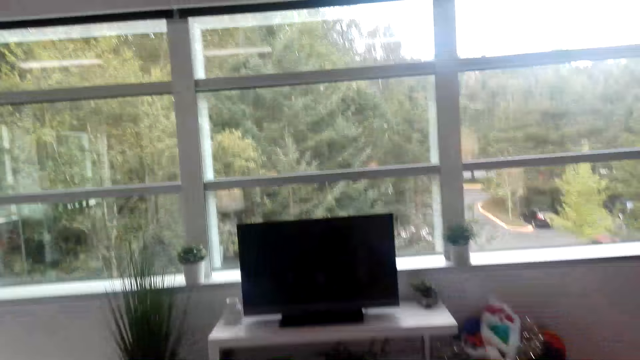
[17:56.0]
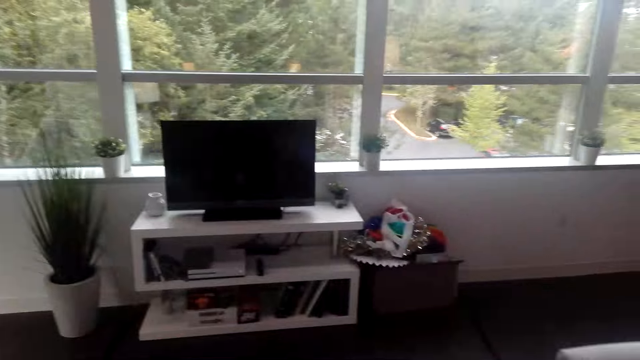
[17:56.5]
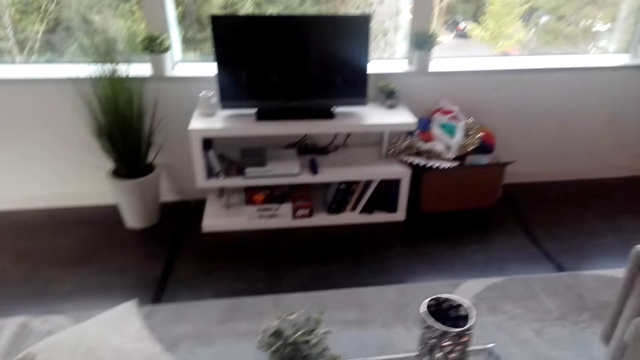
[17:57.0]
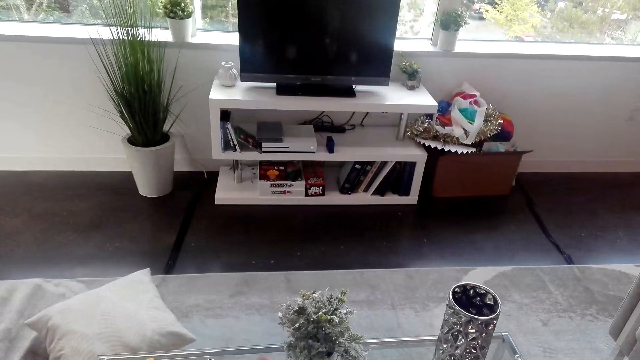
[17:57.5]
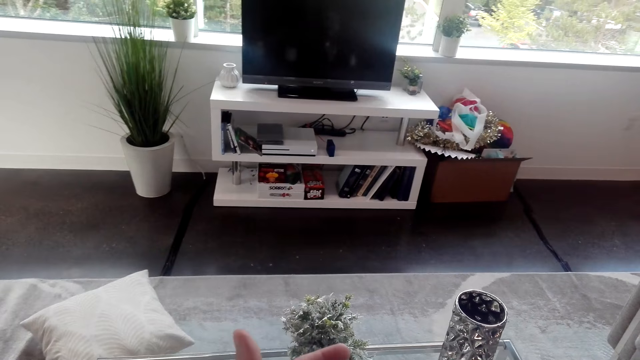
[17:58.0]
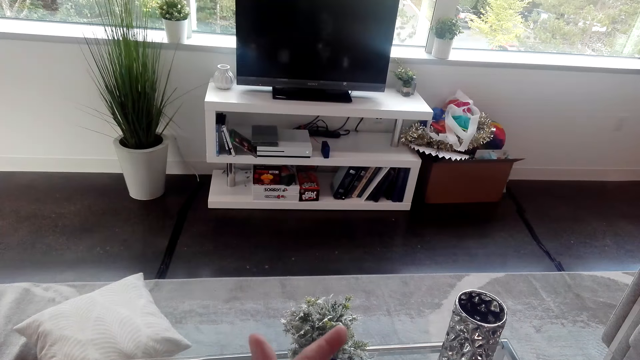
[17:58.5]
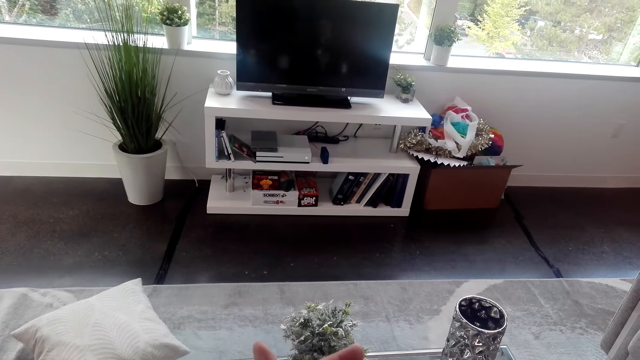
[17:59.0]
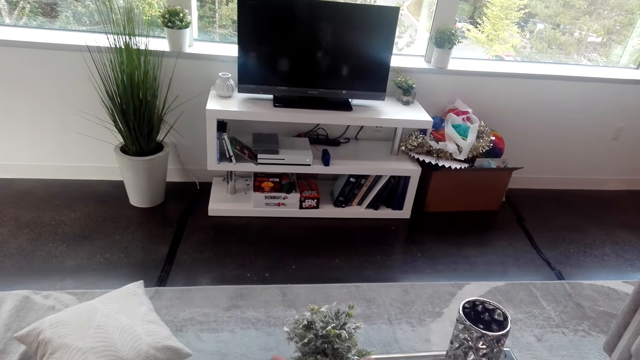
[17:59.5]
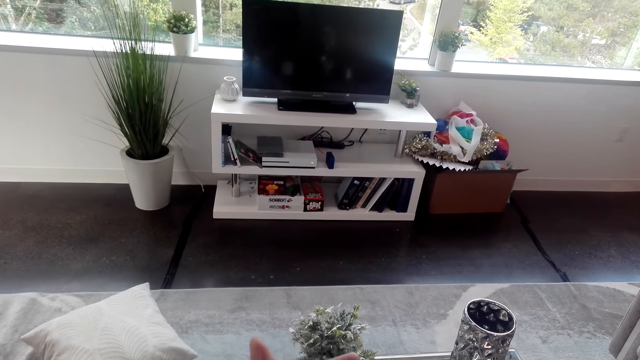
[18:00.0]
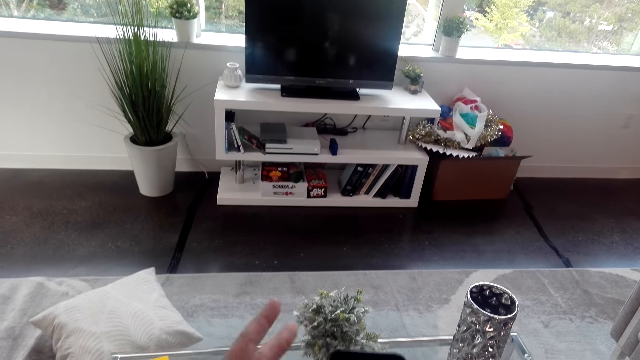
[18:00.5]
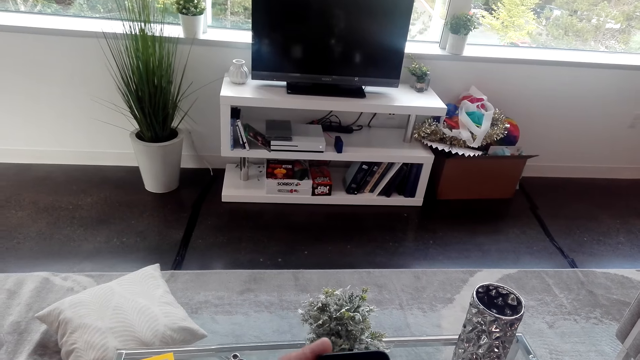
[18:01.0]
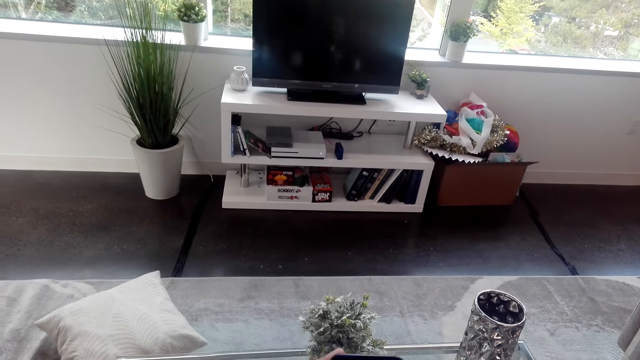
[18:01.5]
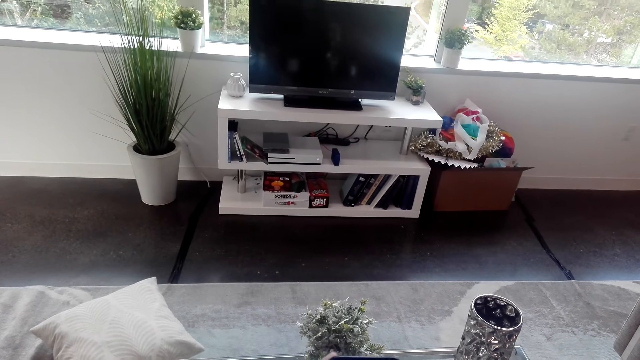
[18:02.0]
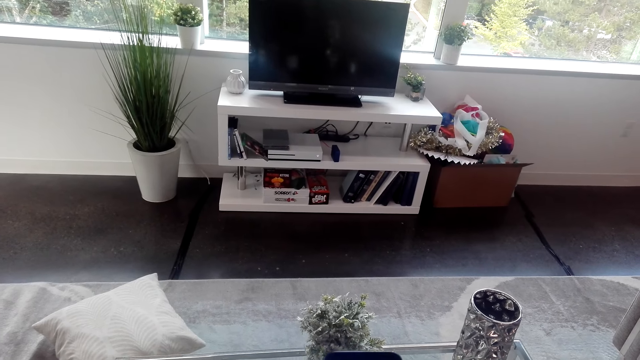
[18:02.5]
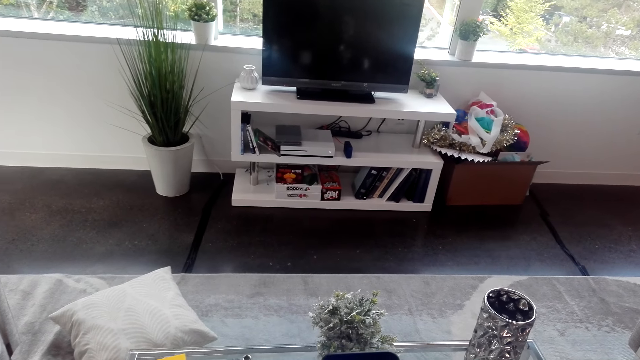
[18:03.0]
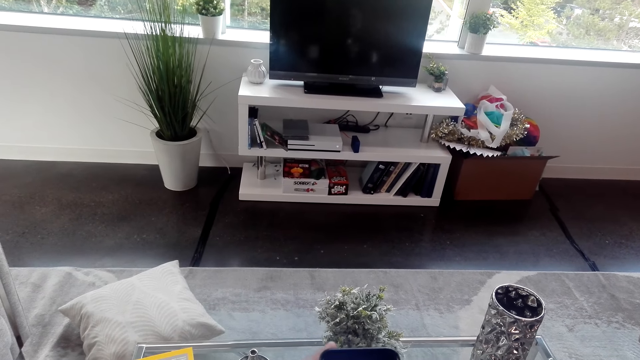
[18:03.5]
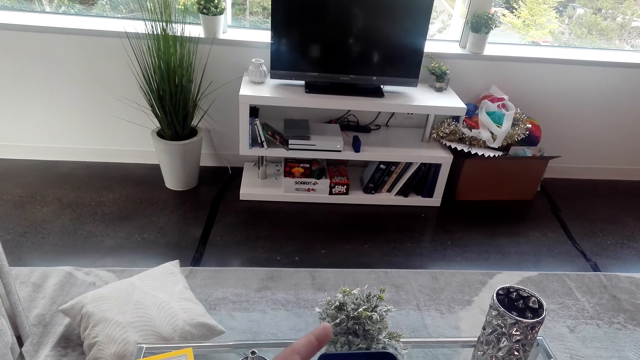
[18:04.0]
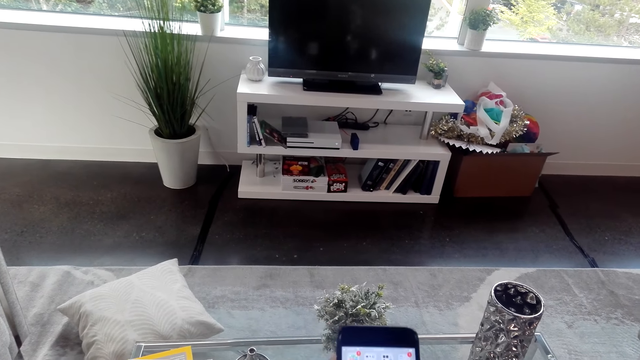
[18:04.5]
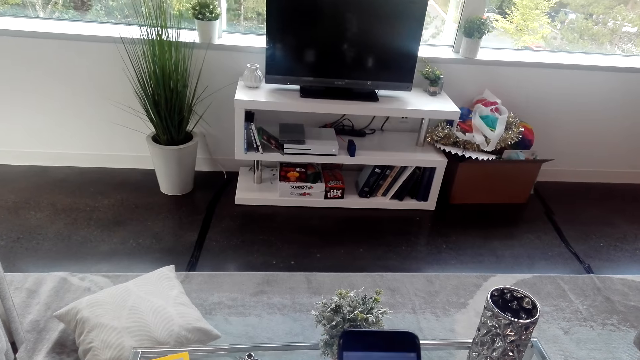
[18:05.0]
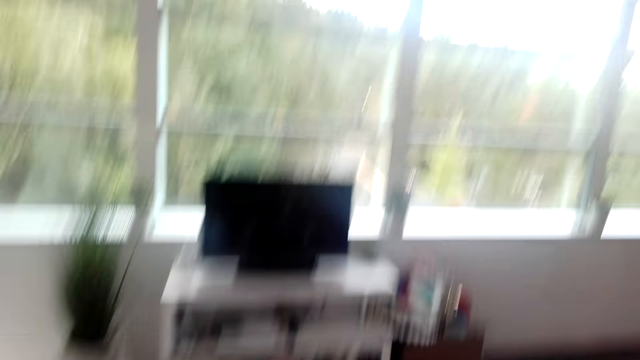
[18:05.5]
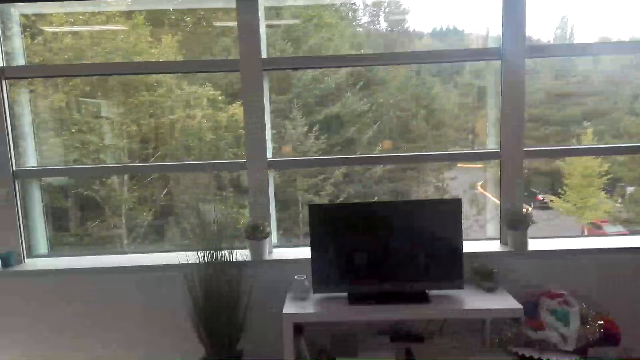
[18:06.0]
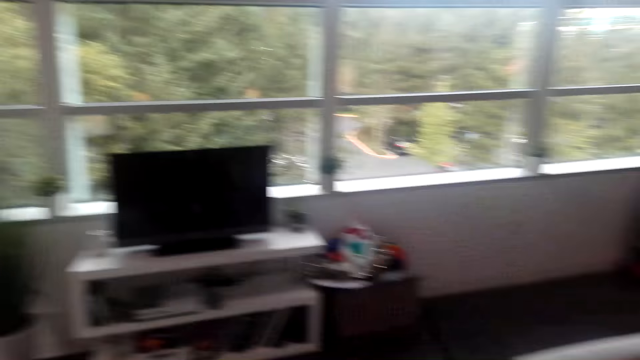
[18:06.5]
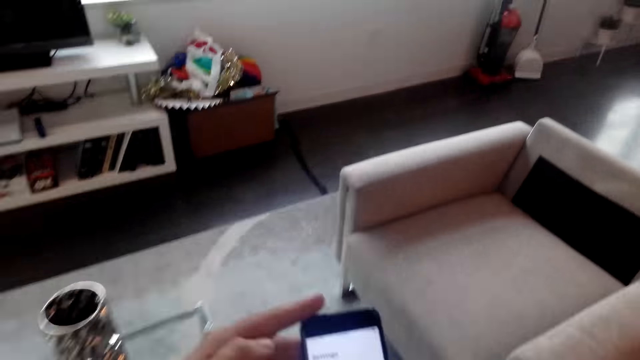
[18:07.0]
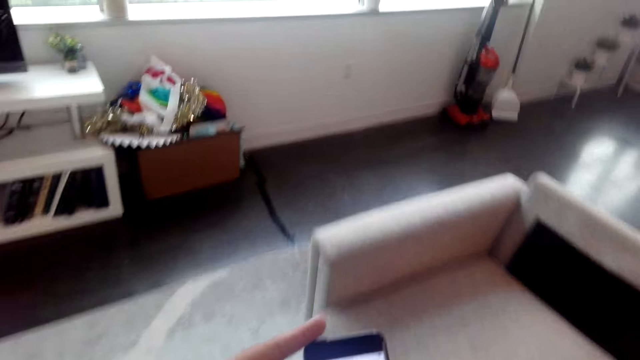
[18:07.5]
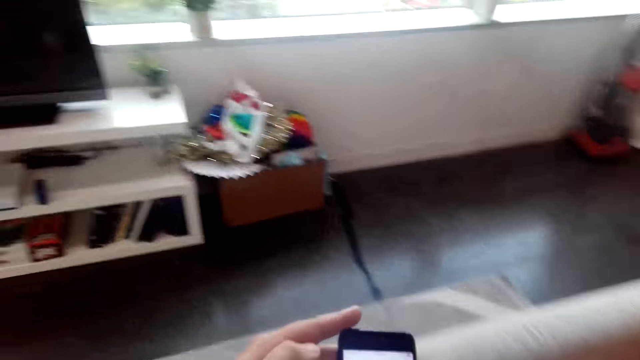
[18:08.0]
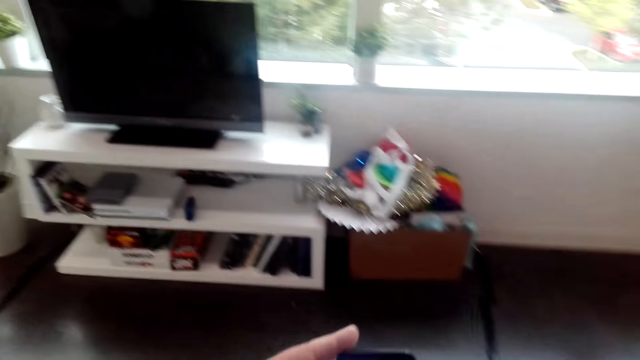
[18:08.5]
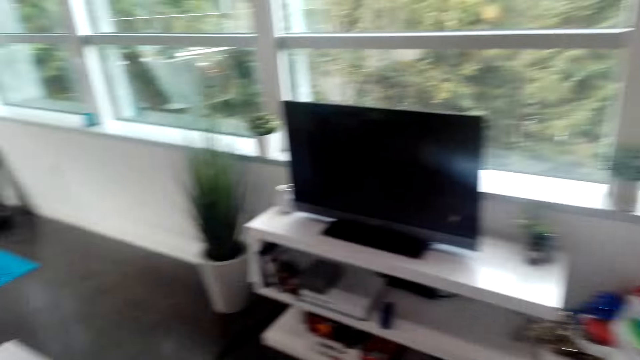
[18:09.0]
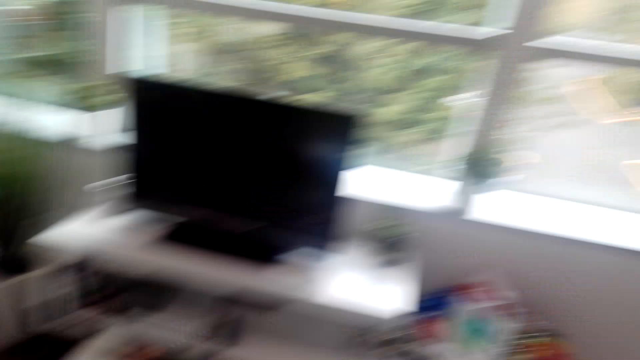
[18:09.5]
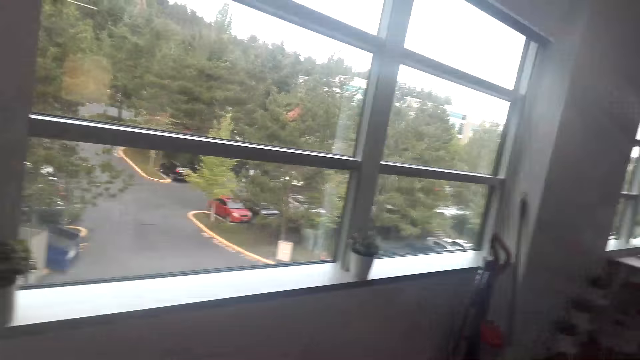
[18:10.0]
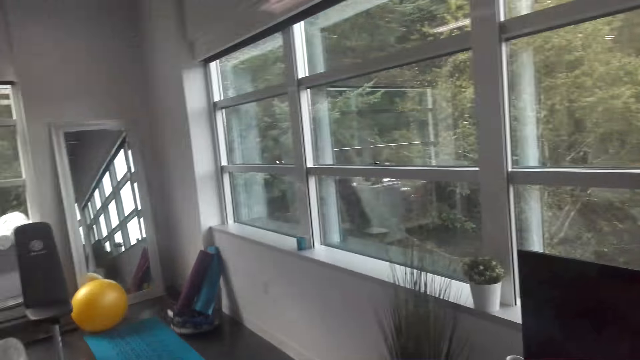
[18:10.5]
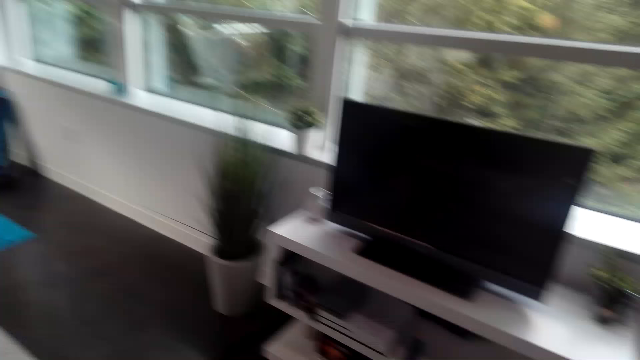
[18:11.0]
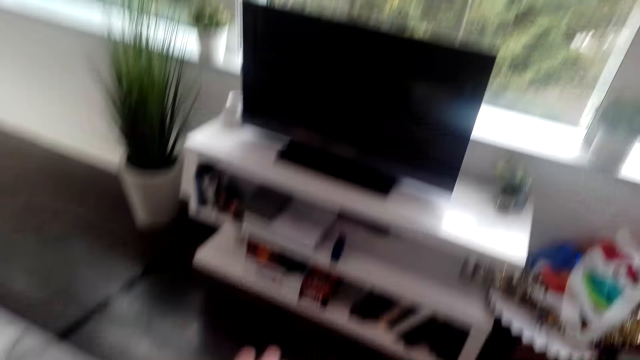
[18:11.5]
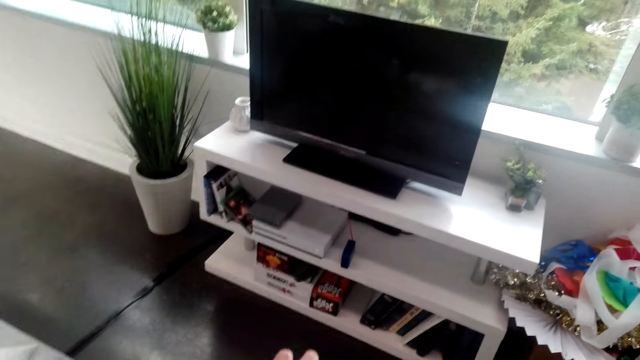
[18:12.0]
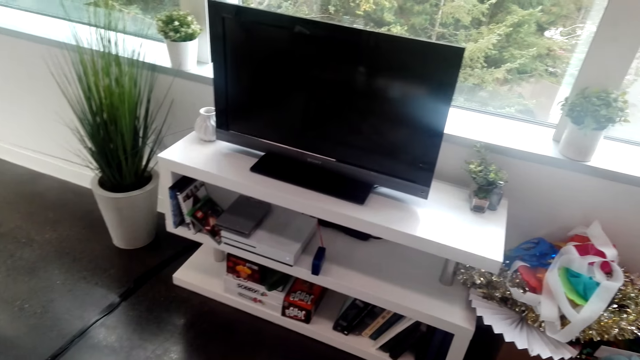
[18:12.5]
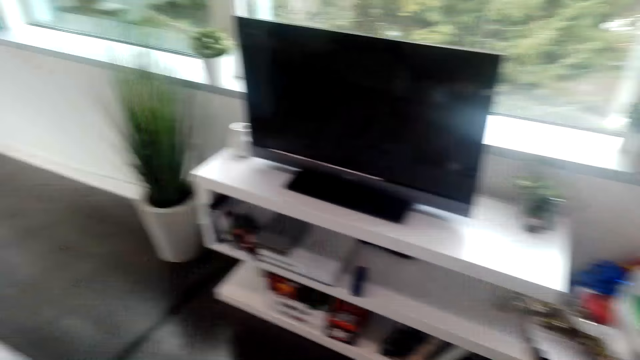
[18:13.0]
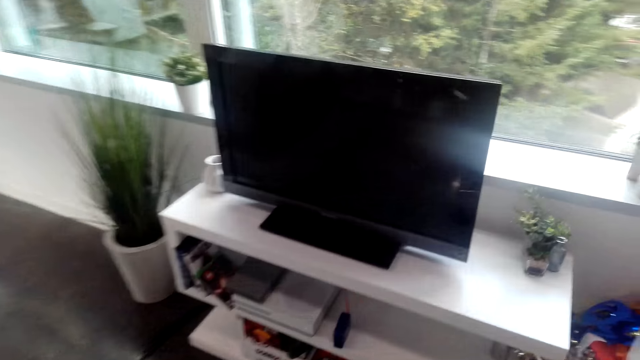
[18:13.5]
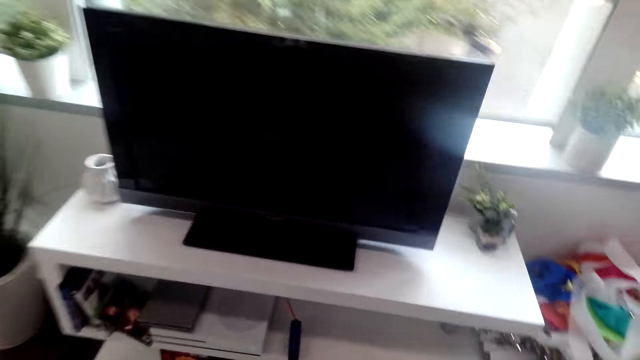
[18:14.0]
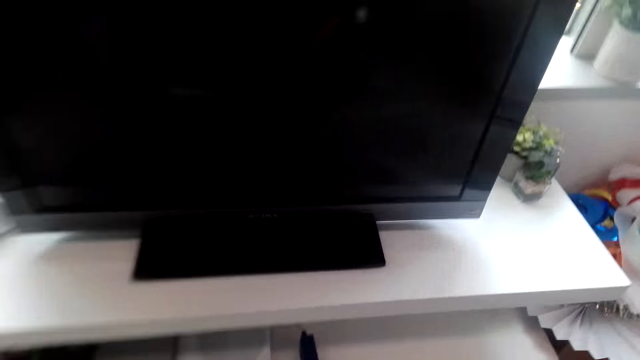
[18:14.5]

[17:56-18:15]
The camera wearer lifts up the hand. They hold a phone. They operate the phone. They scroll the phone. They watch the television. They scroll the phone. They walk around the room.
